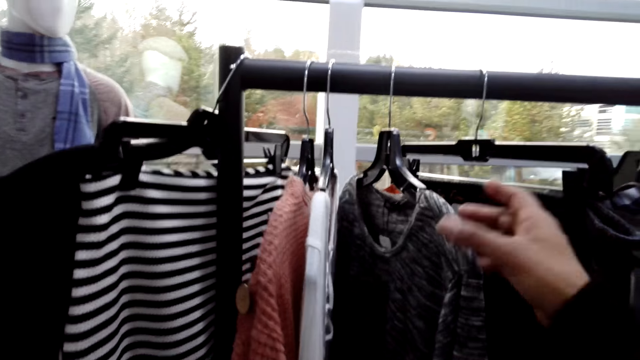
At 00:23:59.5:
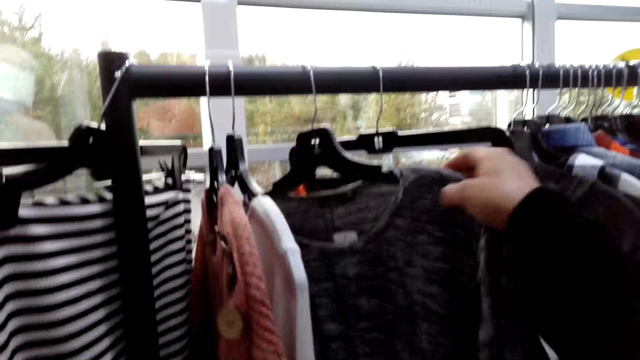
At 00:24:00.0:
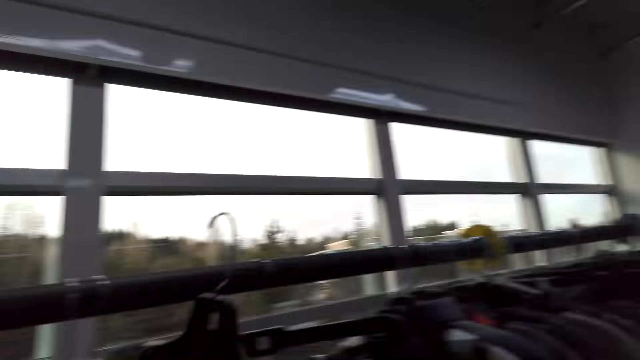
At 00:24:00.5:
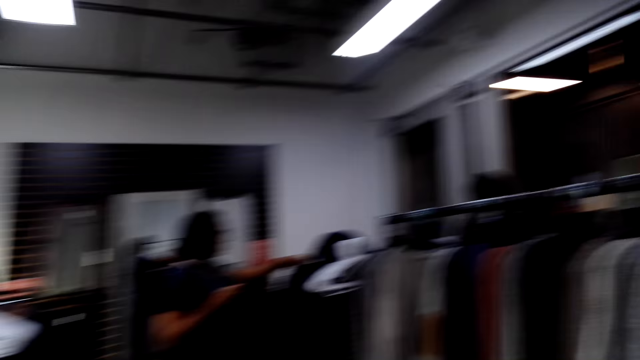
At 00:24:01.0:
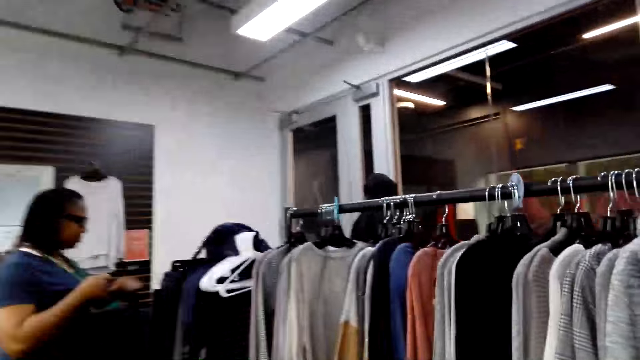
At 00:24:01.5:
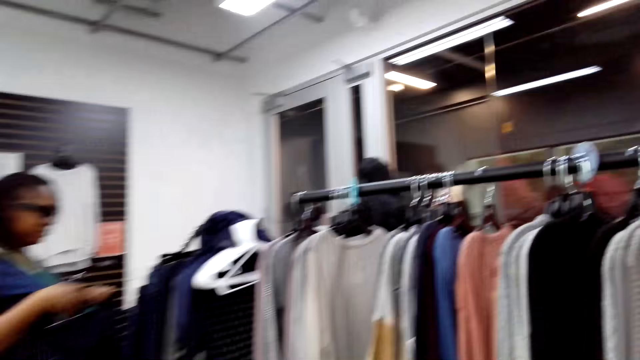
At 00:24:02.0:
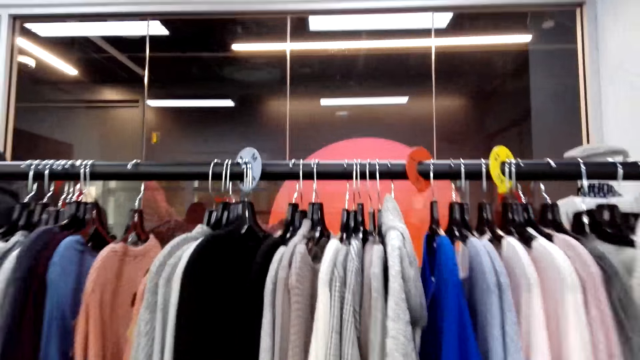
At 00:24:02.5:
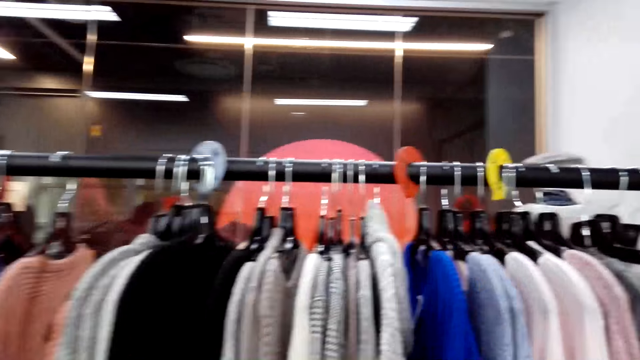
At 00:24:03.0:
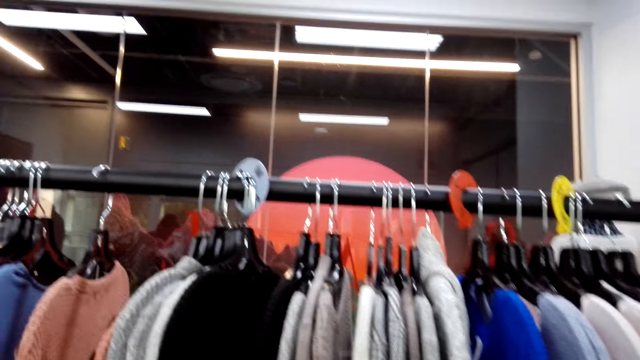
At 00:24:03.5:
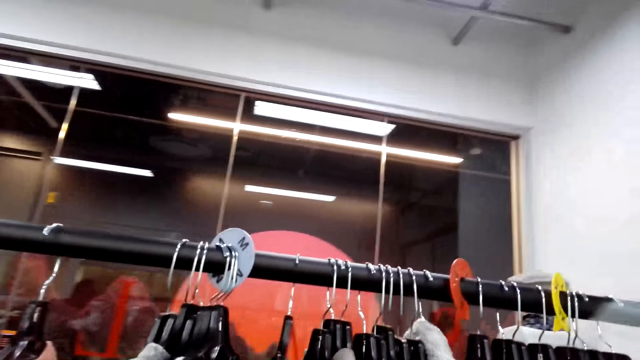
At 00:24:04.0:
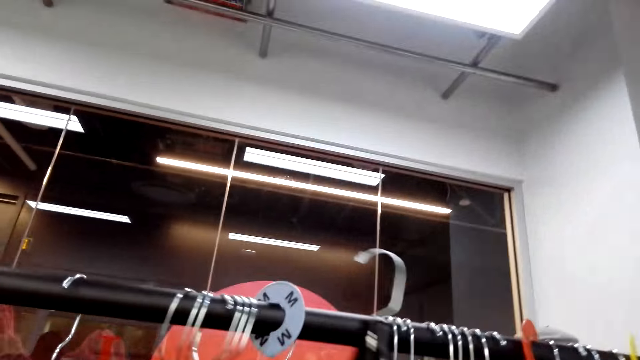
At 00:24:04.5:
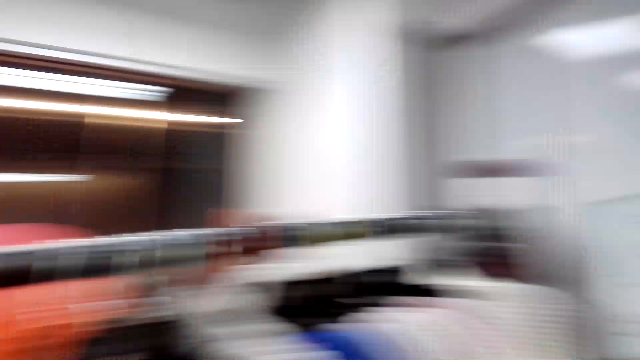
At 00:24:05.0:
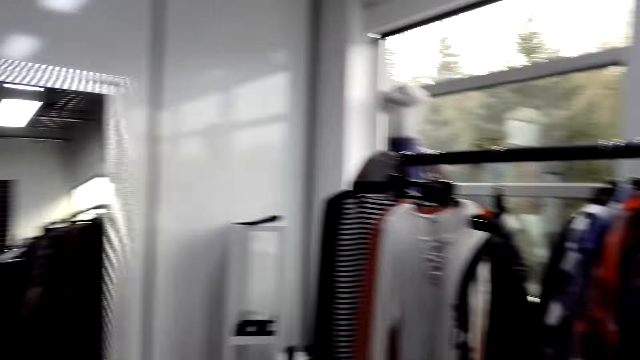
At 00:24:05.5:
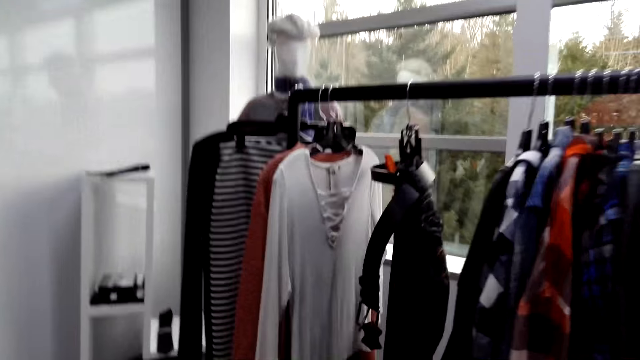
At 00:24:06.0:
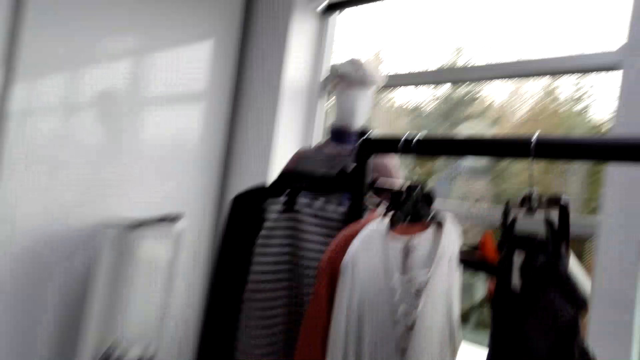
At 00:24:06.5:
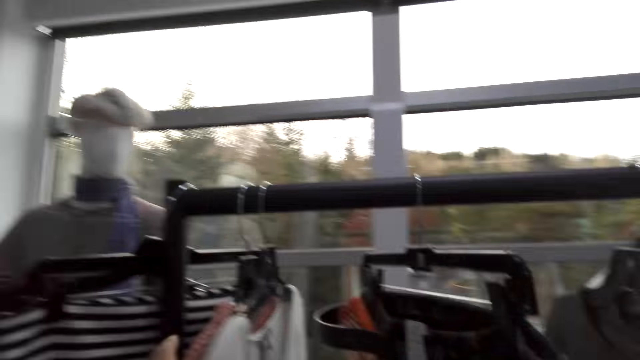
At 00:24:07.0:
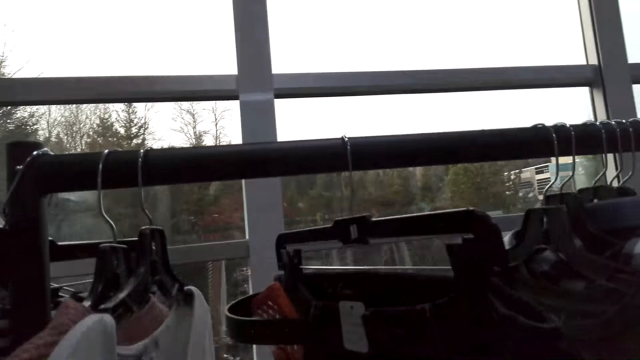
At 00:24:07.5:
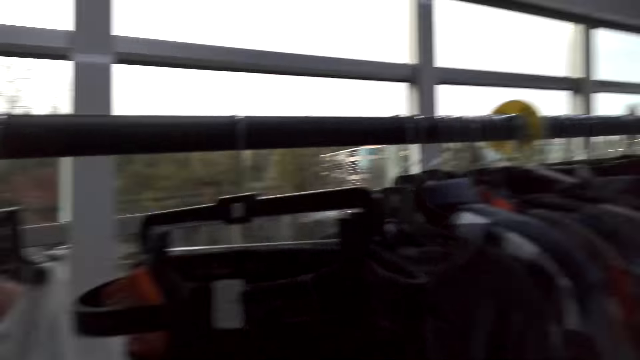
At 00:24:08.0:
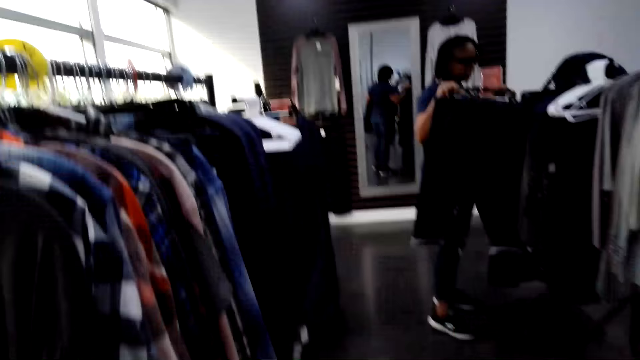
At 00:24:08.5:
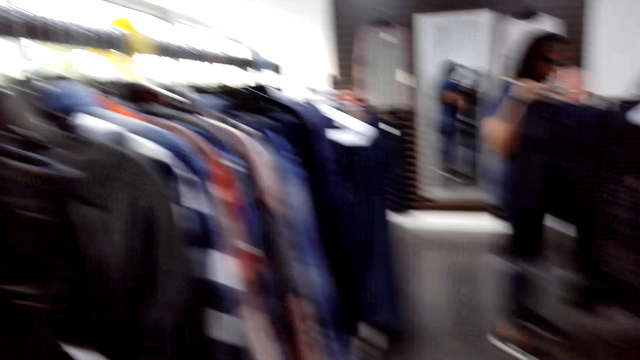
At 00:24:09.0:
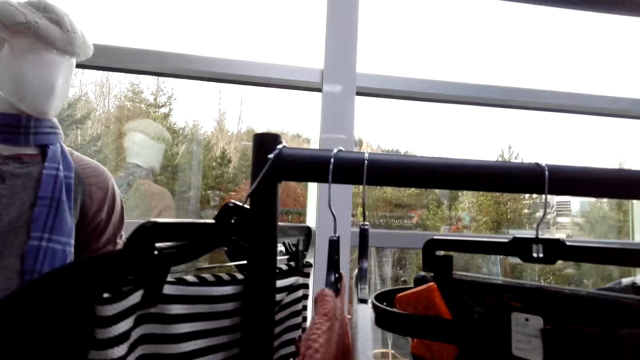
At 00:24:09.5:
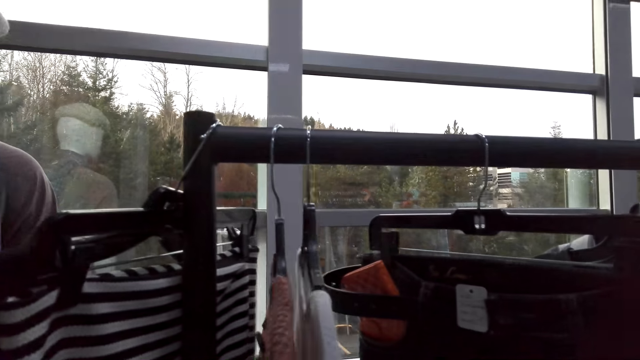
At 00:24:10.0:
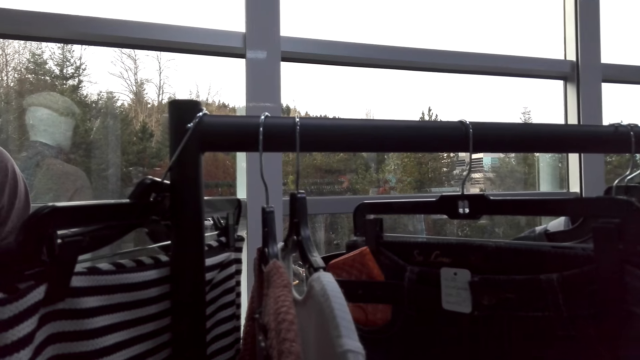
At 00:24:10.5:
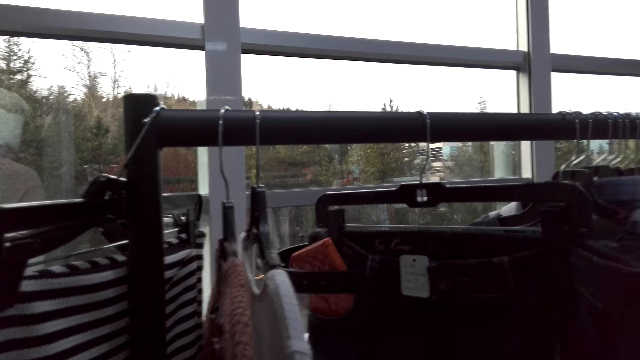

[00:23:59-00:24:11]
A woman holds clothes with hands. The camera wearer looks around, and hangs a cloth on a hanger stand. The woman holds clothes with a hand.

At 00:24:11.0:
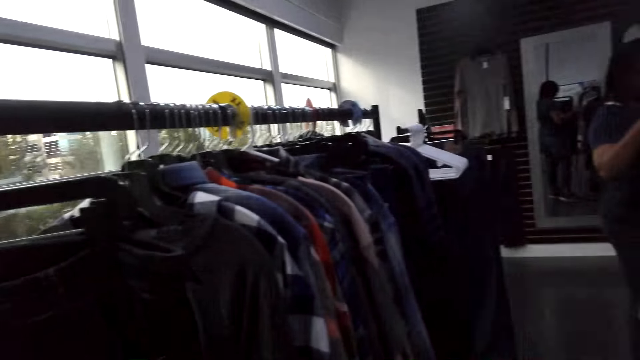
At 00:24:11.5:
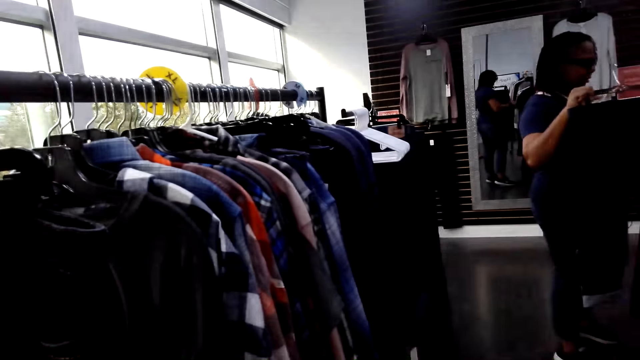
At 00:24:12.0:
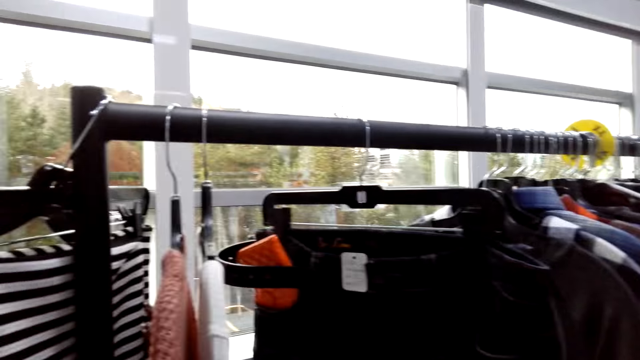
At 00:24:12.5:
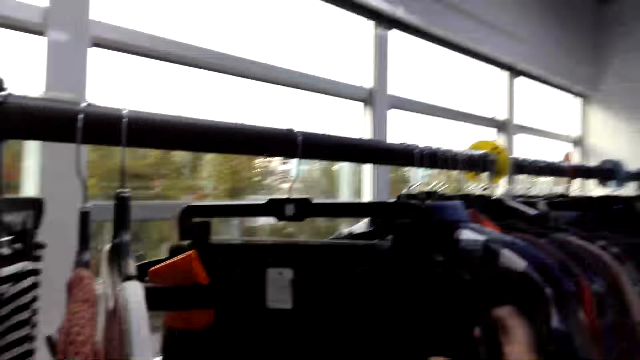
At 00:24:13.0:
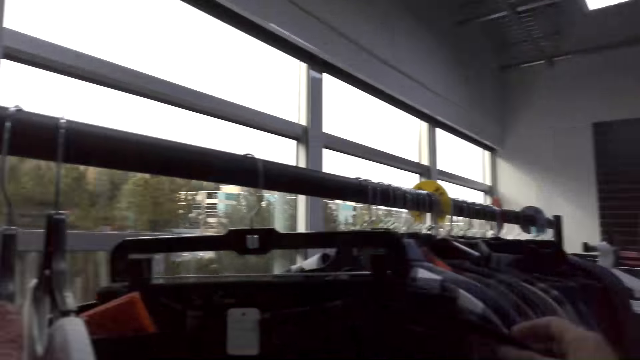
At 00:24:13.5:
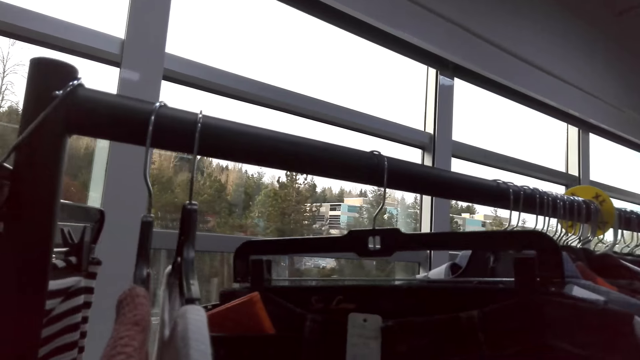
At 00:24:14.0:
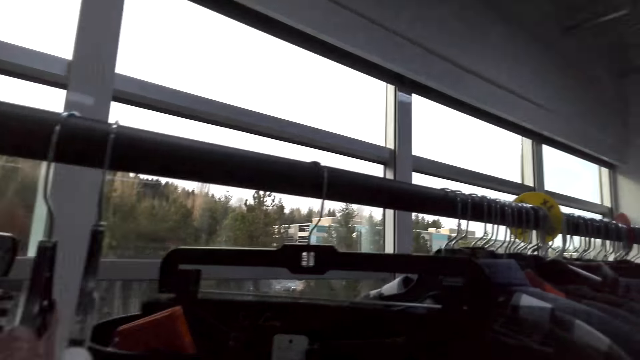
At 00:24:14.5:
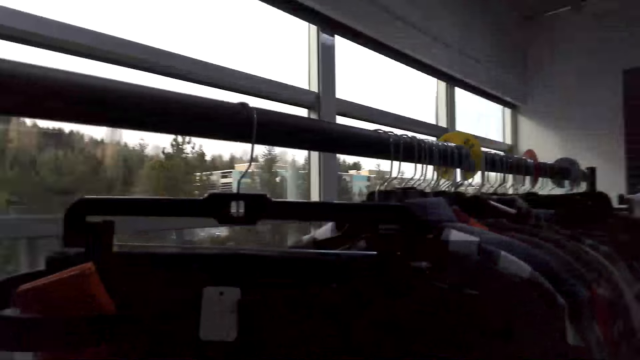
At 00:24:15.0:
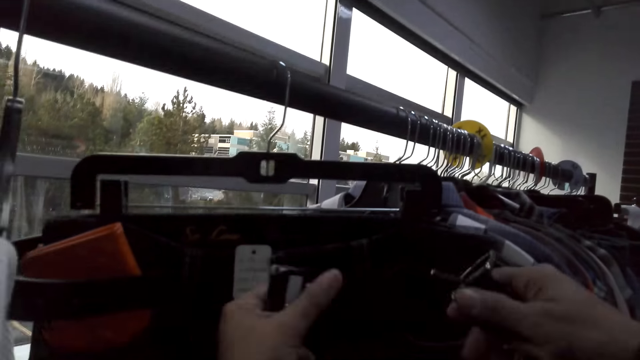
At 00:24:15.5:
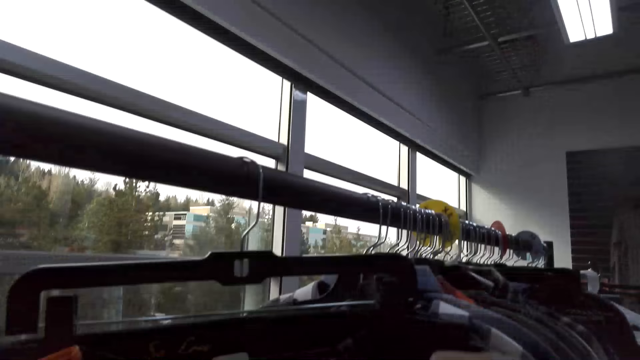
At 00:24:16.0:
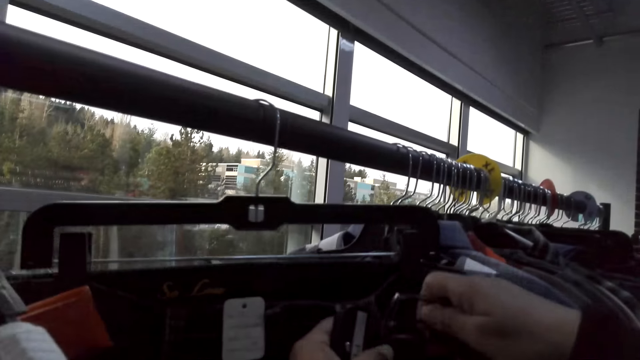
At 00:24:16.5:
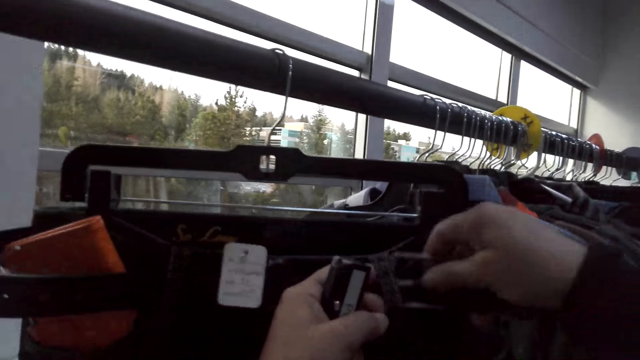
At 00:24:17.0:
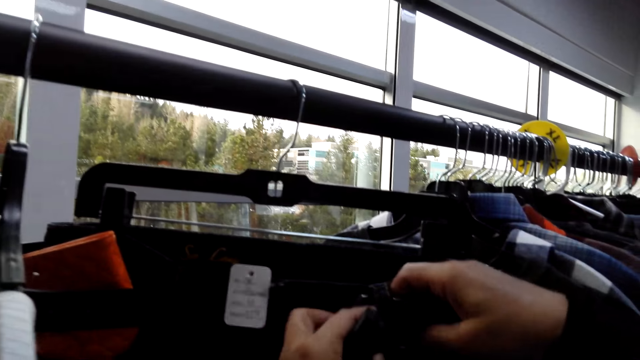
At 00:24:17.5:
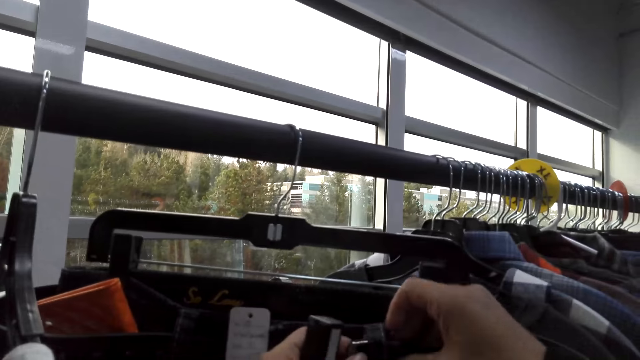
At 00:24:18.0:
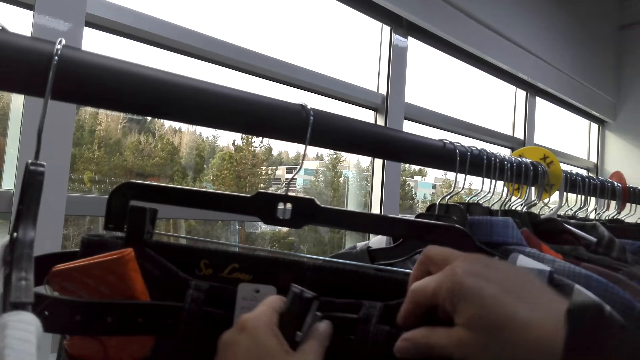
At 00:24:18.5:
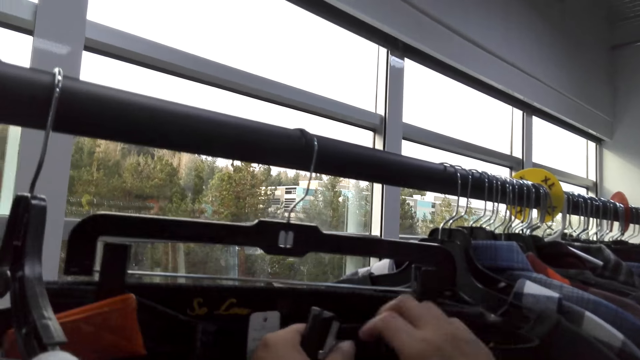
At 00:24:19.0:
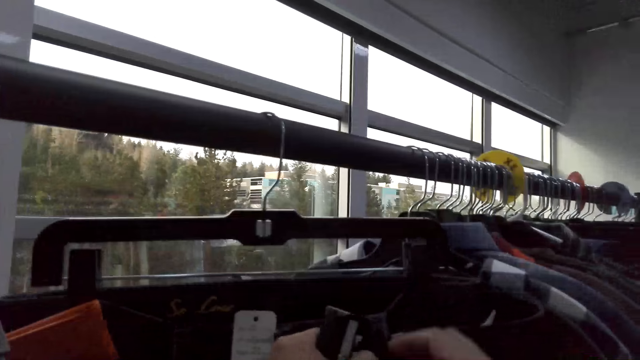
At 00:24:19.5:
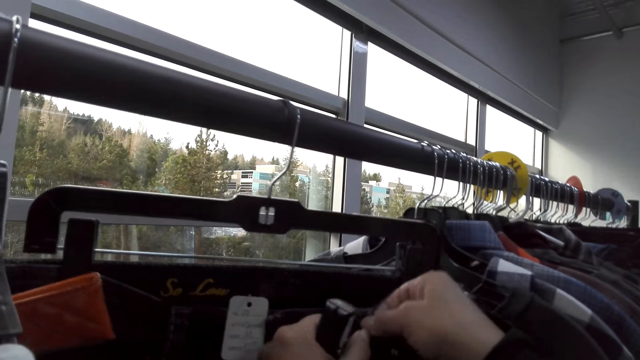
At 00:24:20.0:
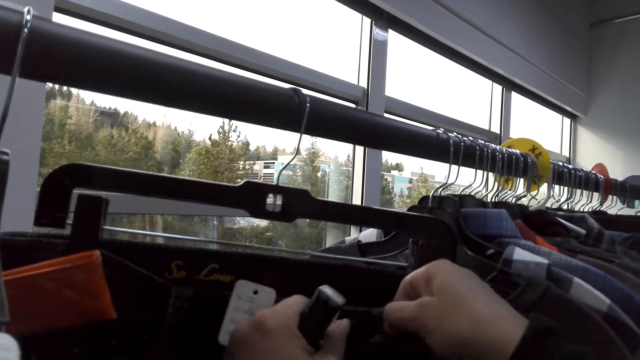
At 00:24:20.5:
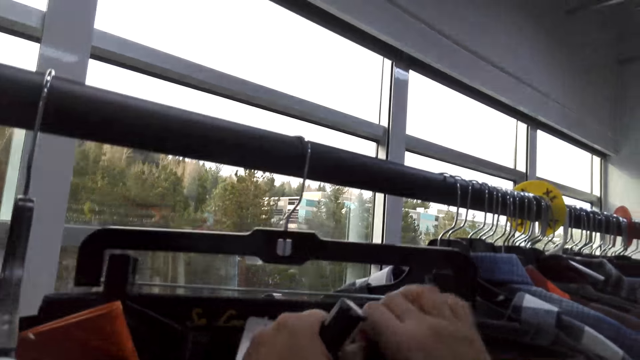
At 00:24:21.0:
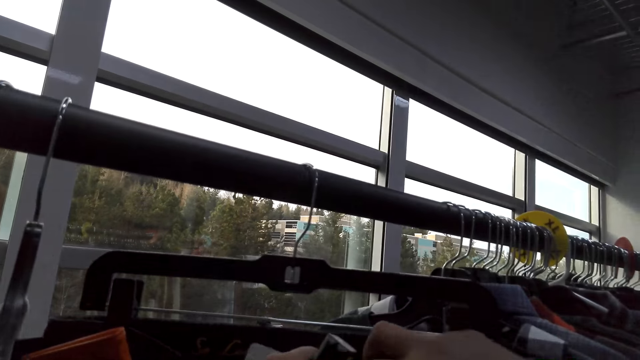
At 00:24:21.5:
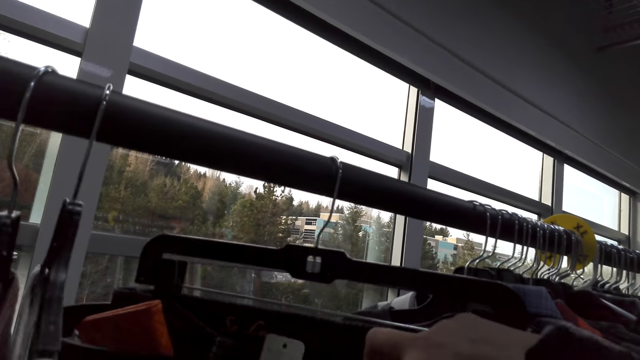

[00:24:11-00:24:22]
The camera wearer looks at the clothes on a hanger stand. They hold a cloth on the hanger stand. They touch clothes on the line. They put a belt on the cloth.
